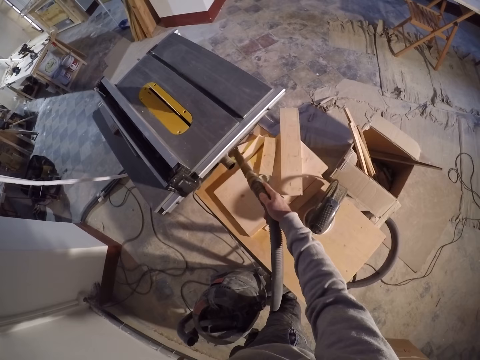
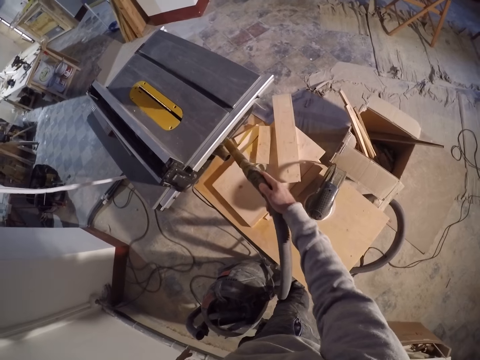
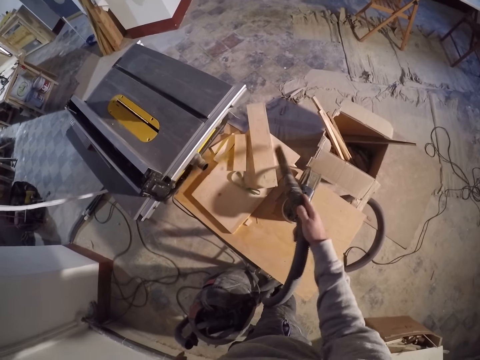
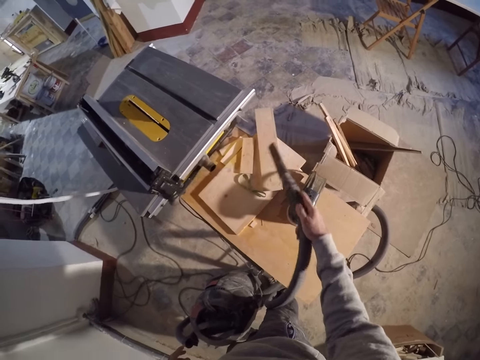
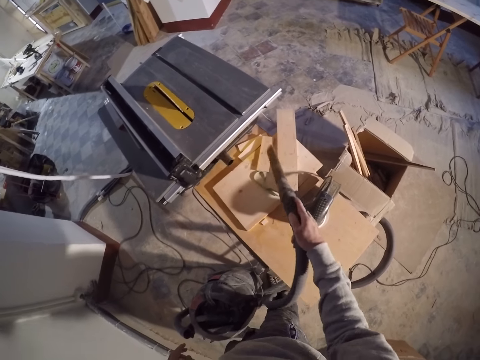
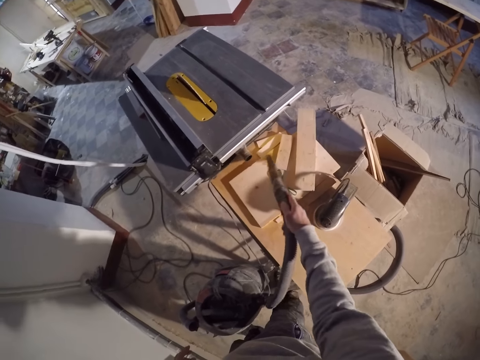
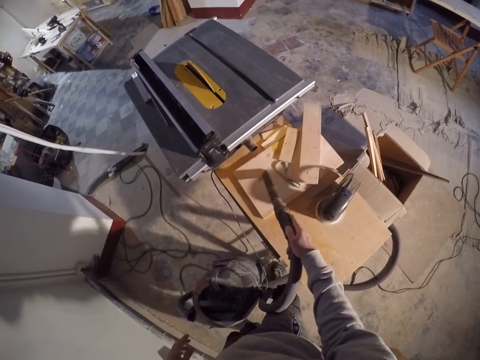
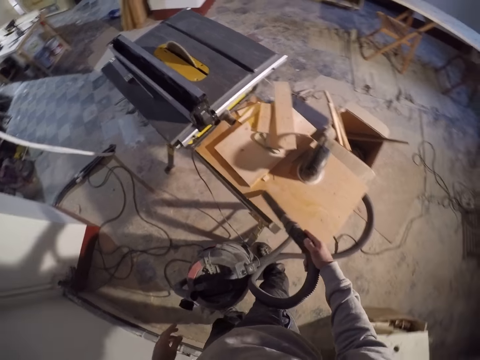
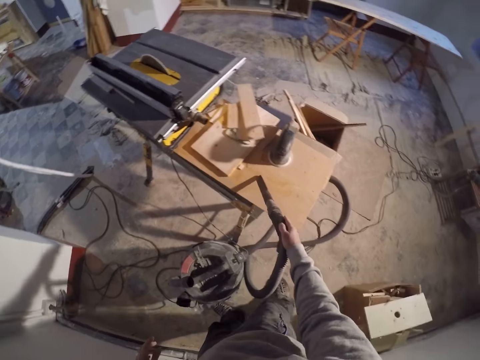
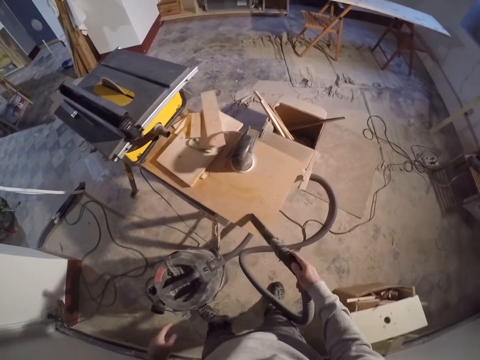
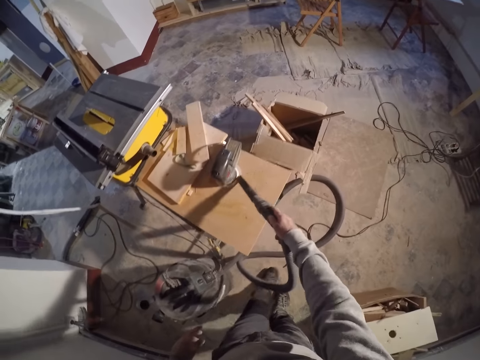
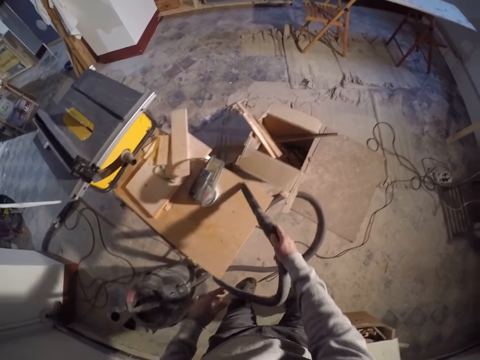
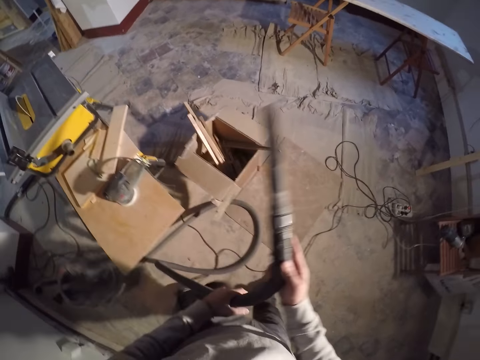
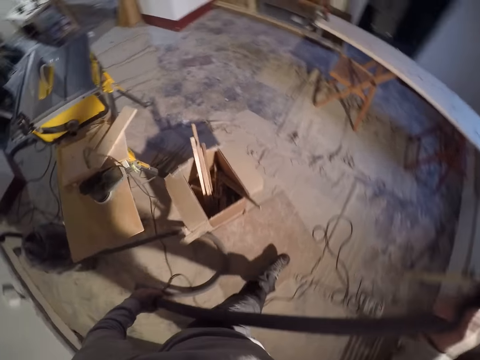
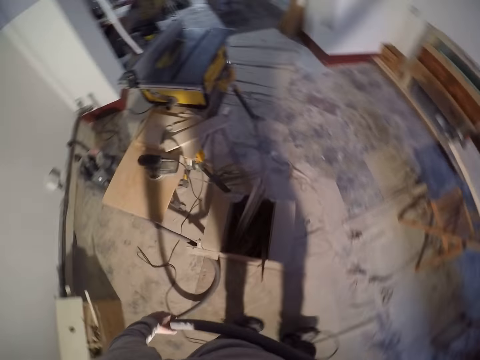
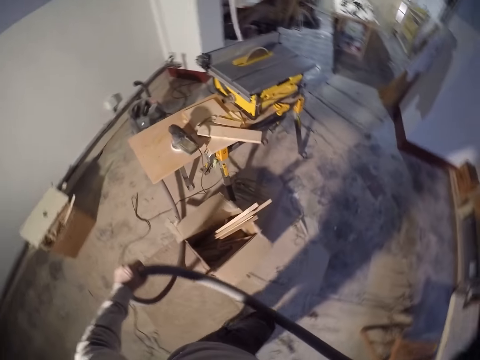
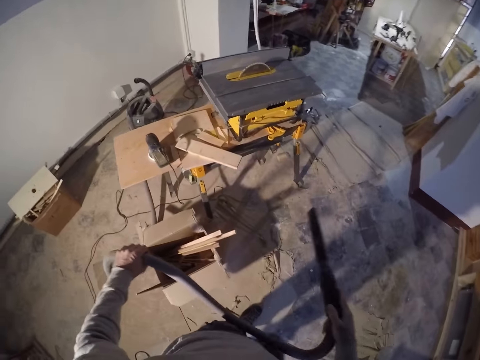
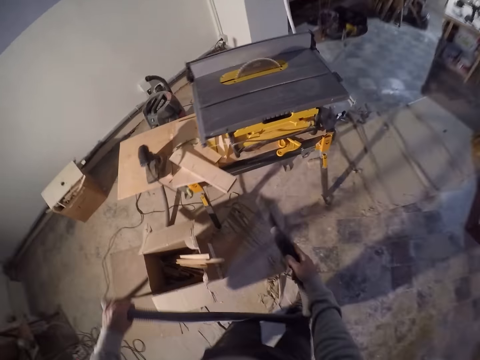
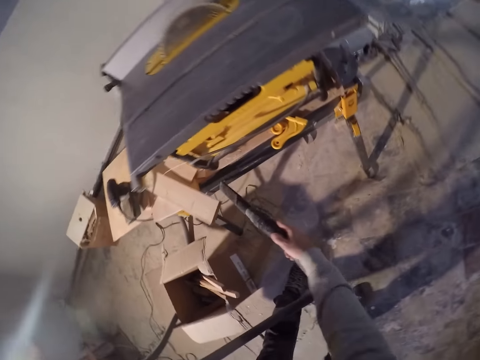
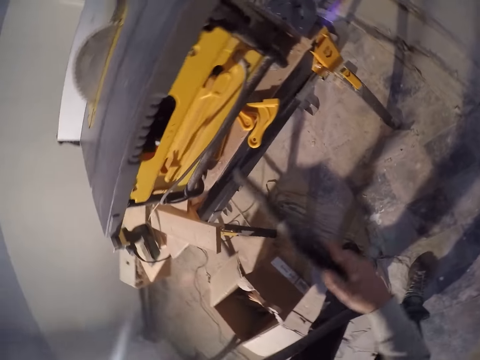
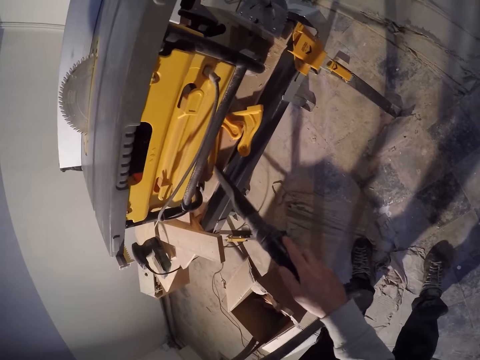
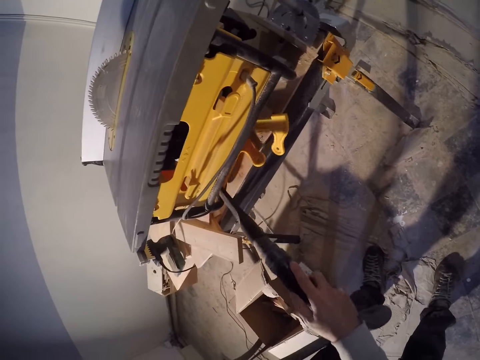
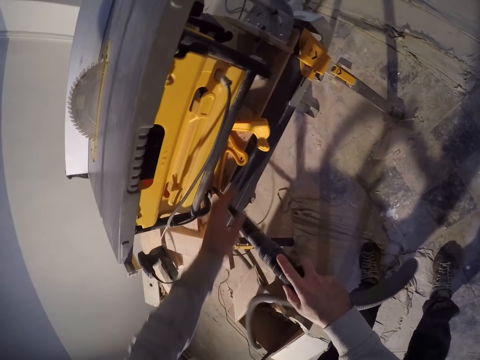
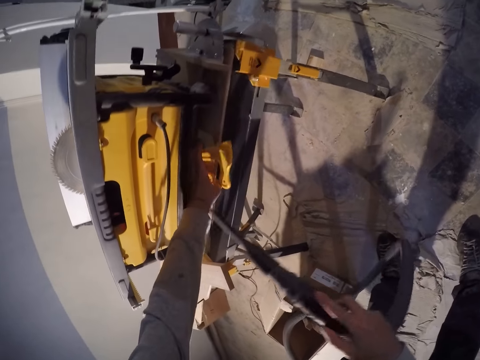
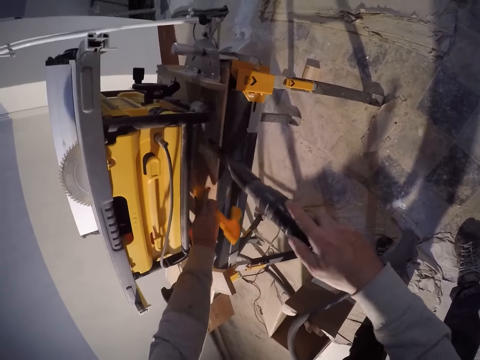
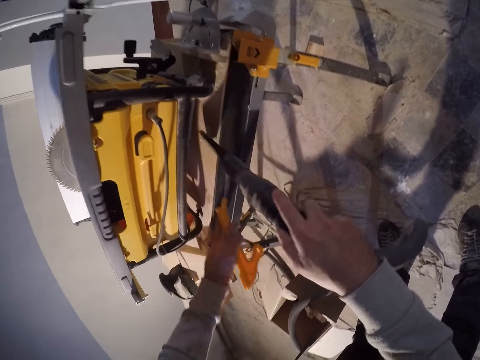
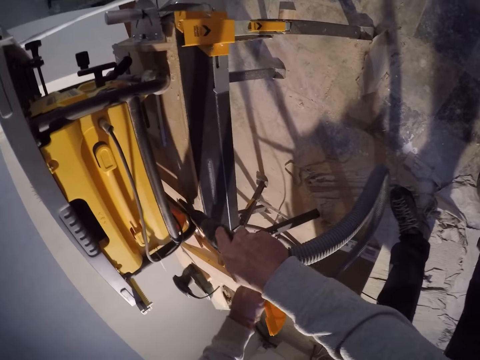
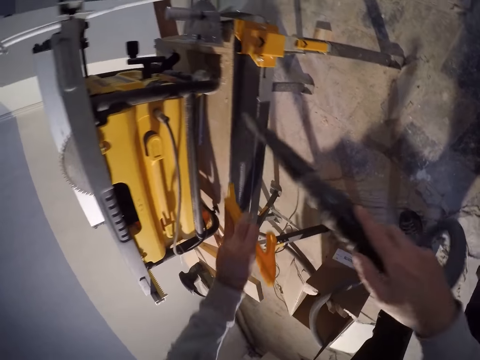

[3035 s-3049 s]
The camera wearer vacuum cleans the wood. He holds the vacuum pipe with his hand and walks around the house. He vacuum cleans the machine. He picks some hangers from the jointer planer with his left hand. He vacuum cleans the machine. He places the hangers on the jointer planer with his left hand.

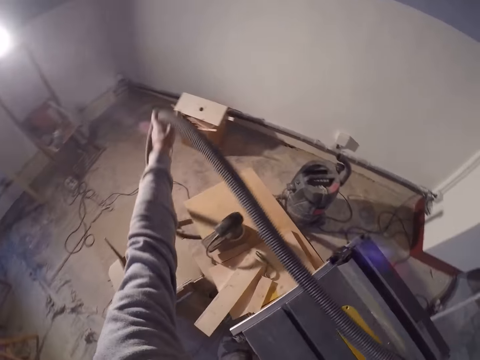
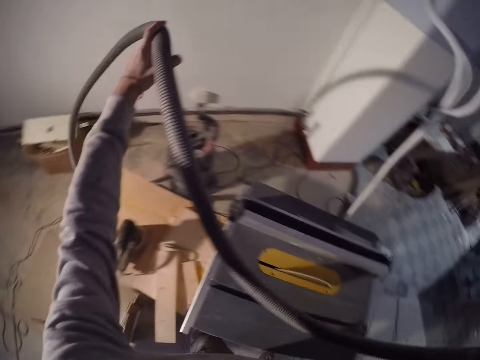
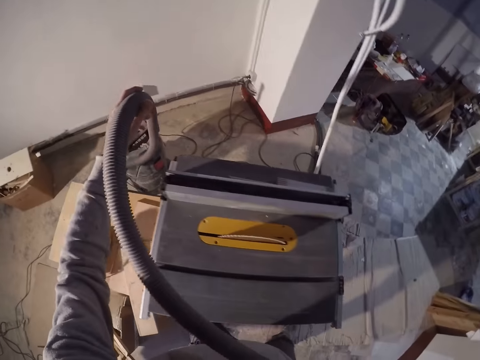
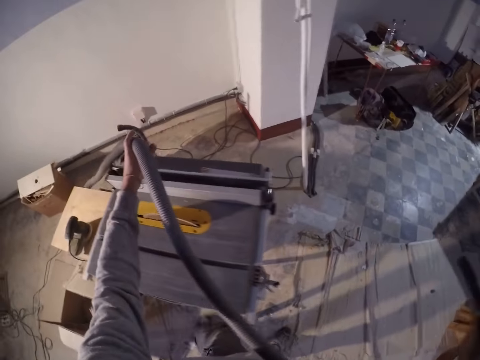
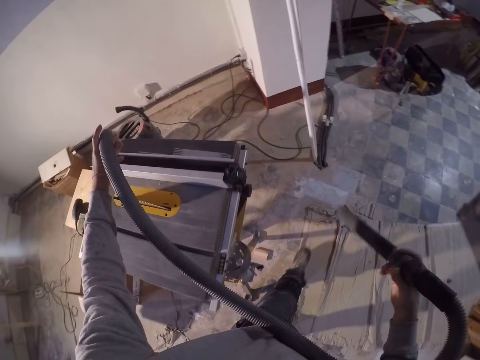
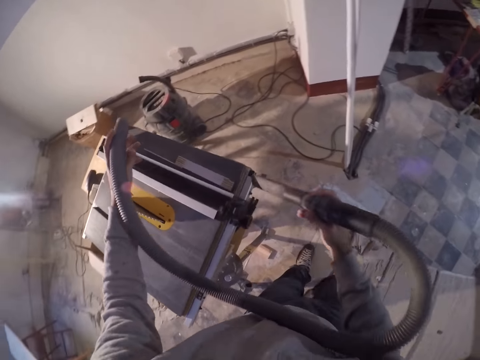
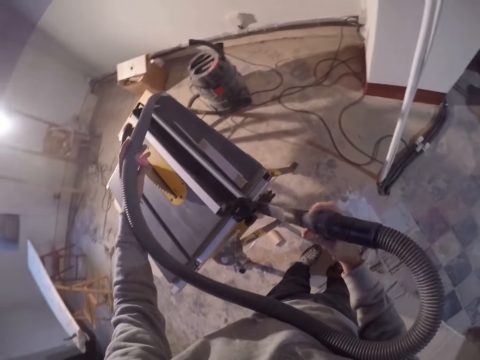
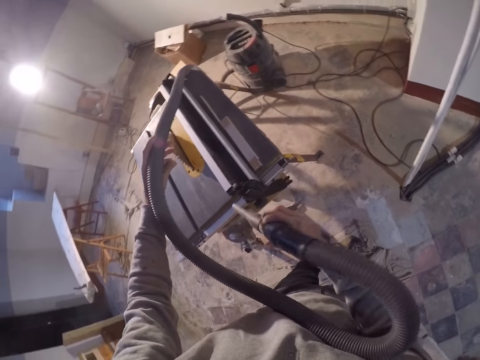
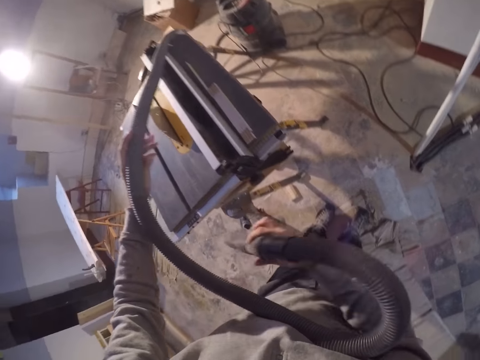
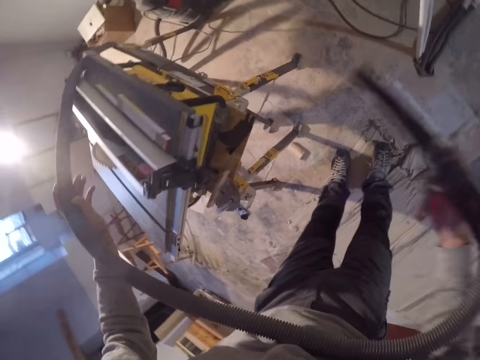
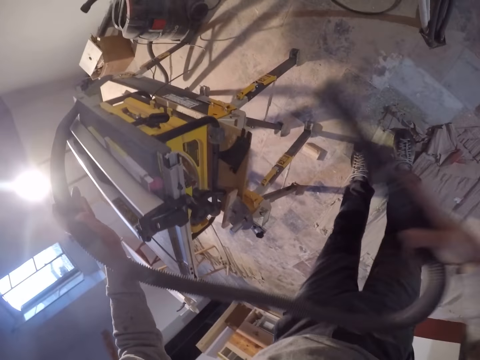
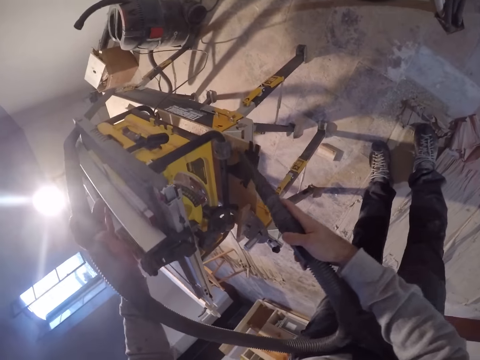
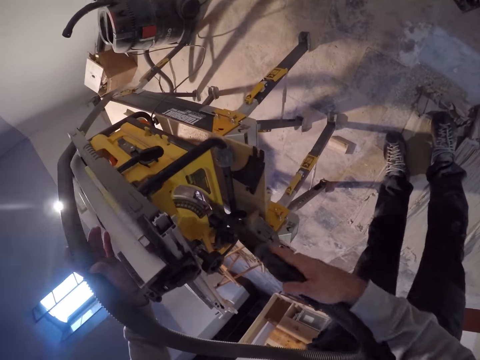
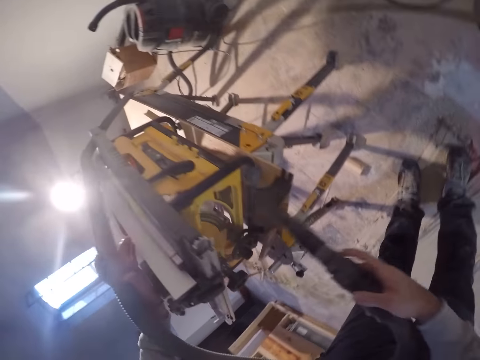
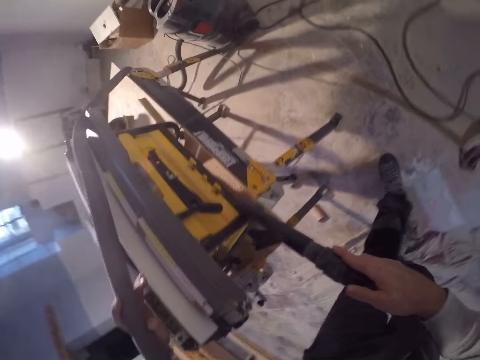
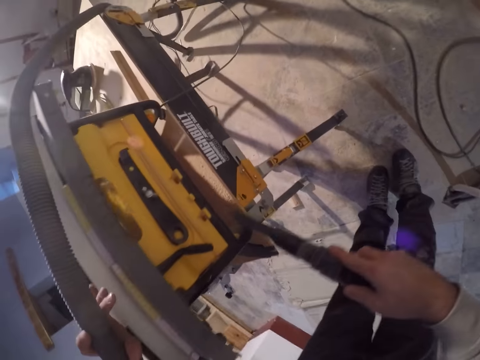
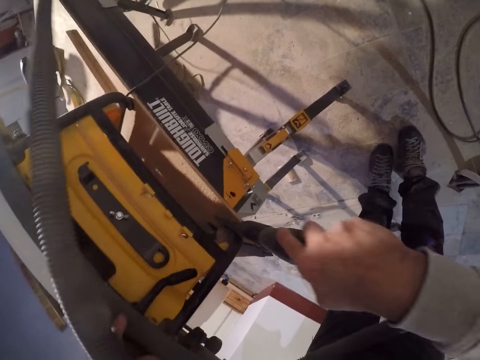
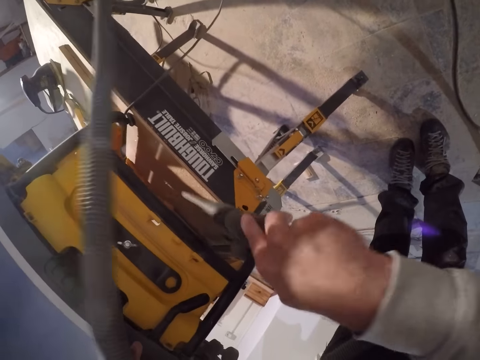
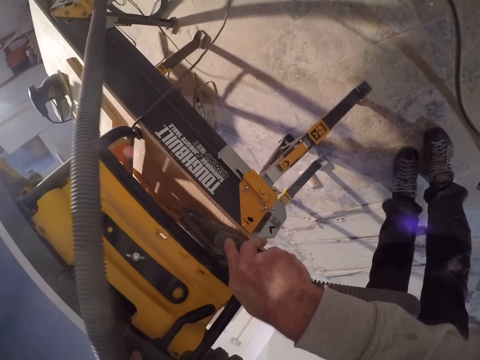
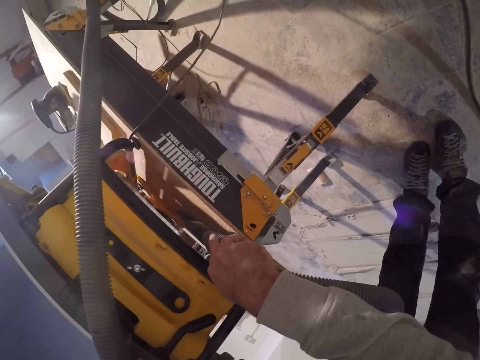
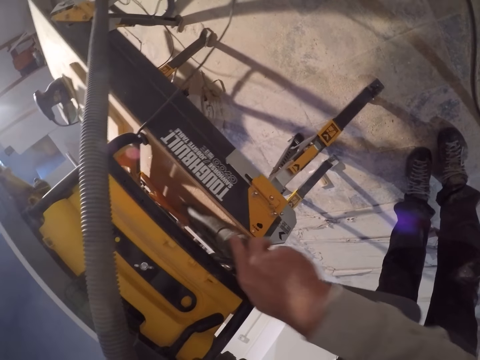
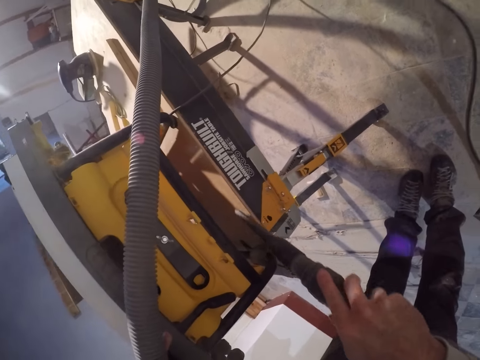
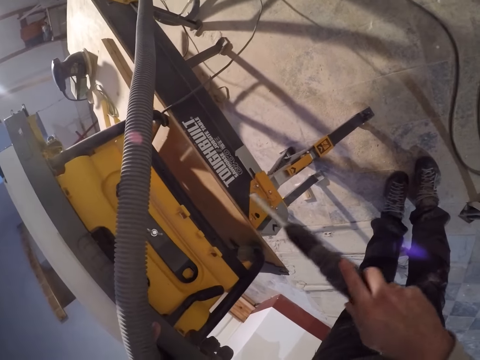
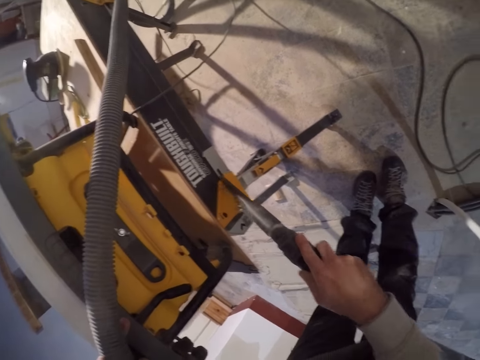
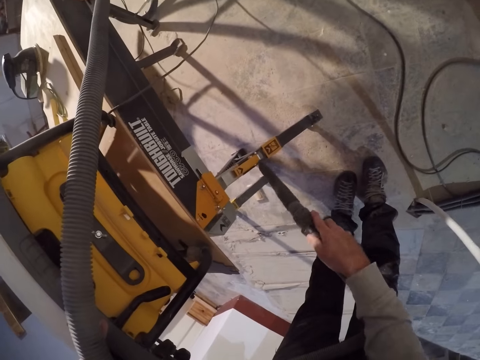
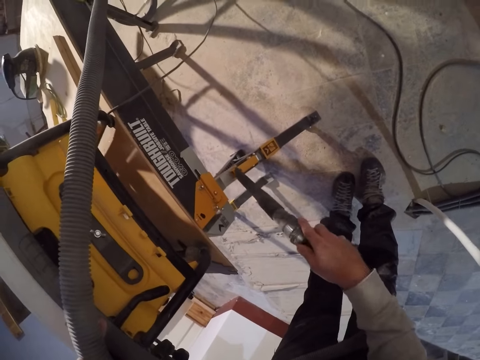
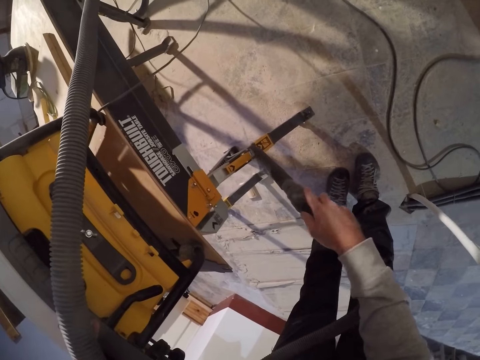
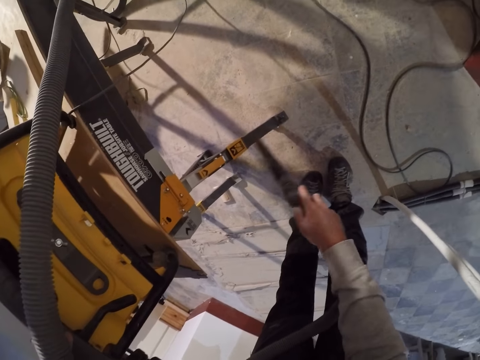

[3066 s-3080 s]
The camera wearer walks around the house. He cleans the jointer planner with the vacuum cleaner in his right hand. He walks around the house. He vacuum cleans the machine.
